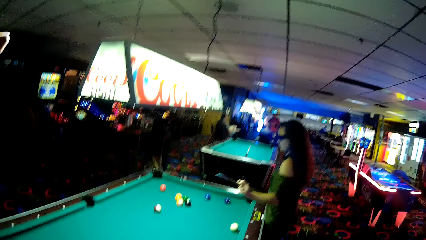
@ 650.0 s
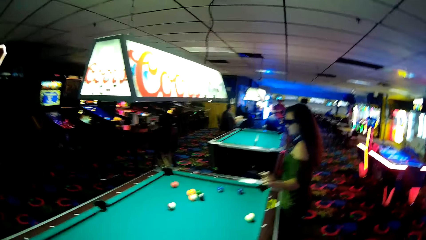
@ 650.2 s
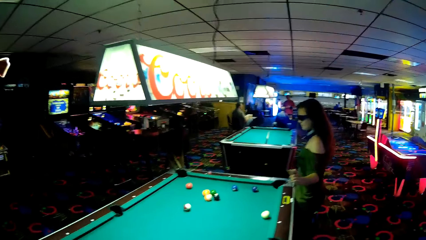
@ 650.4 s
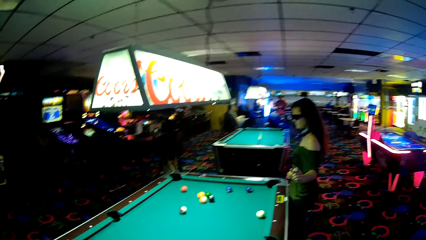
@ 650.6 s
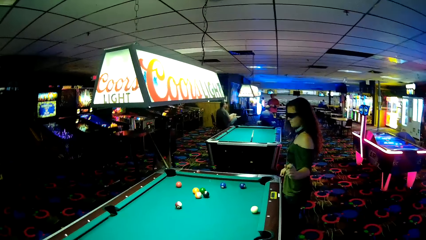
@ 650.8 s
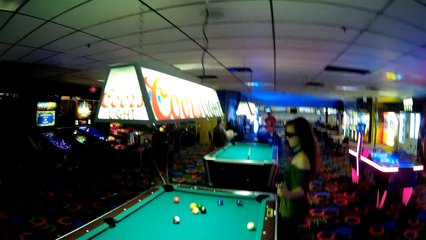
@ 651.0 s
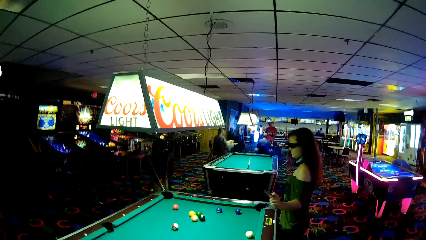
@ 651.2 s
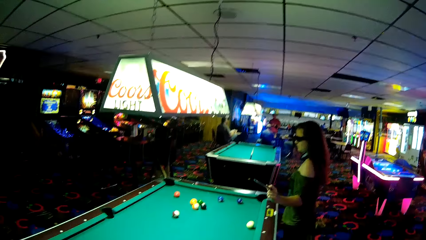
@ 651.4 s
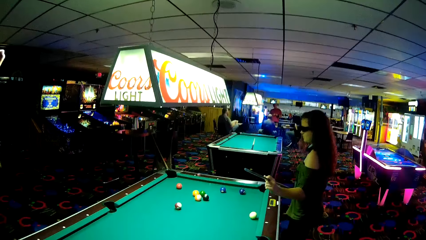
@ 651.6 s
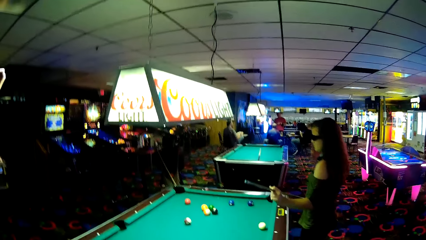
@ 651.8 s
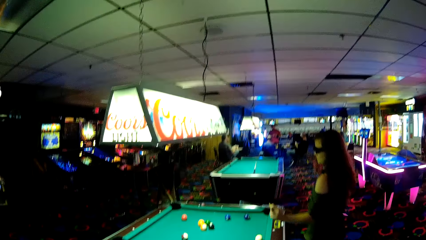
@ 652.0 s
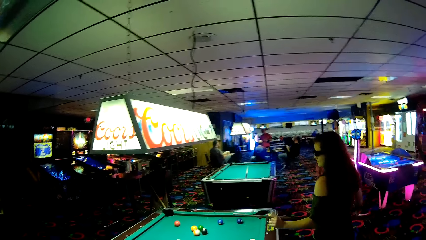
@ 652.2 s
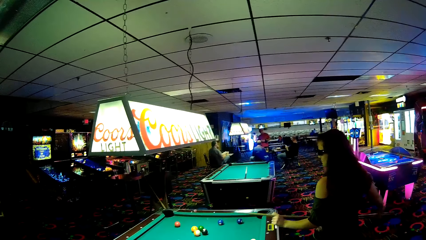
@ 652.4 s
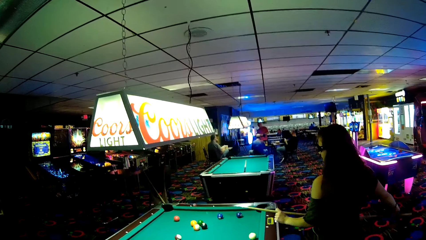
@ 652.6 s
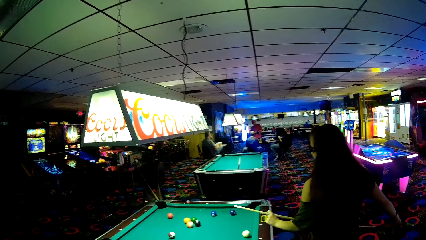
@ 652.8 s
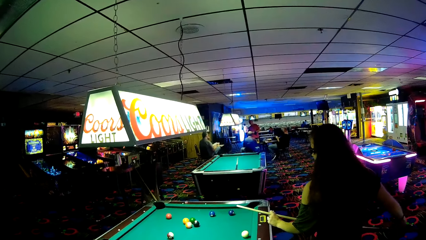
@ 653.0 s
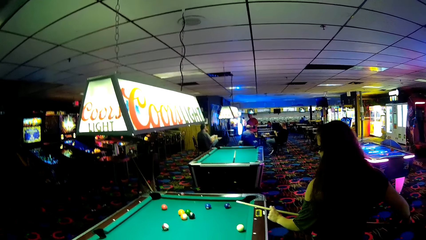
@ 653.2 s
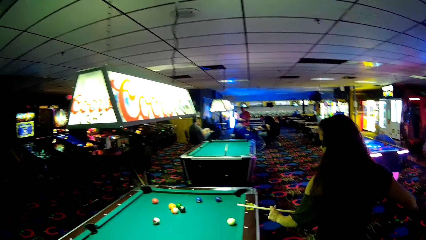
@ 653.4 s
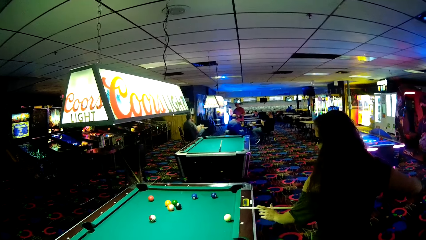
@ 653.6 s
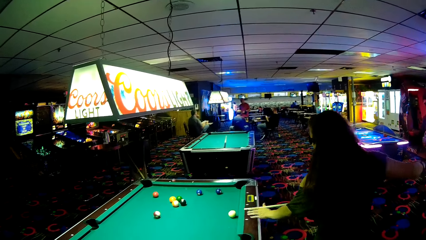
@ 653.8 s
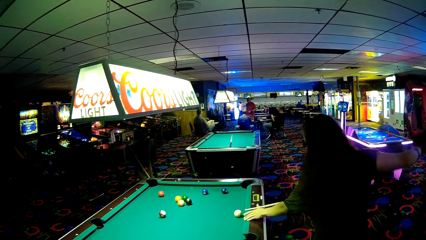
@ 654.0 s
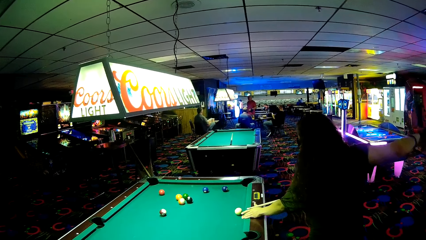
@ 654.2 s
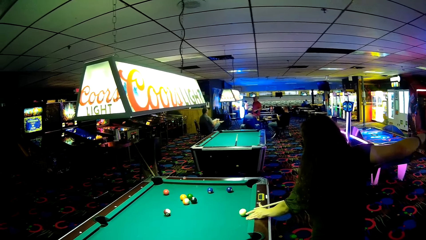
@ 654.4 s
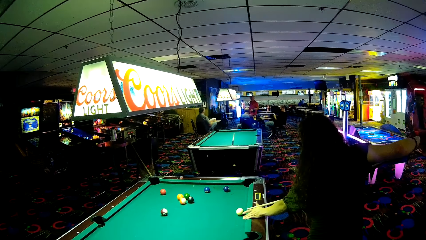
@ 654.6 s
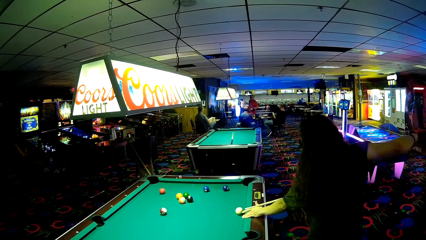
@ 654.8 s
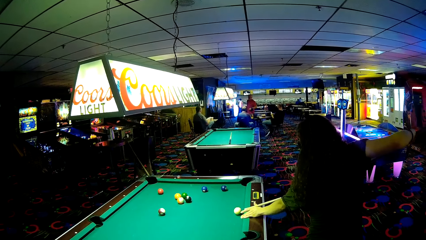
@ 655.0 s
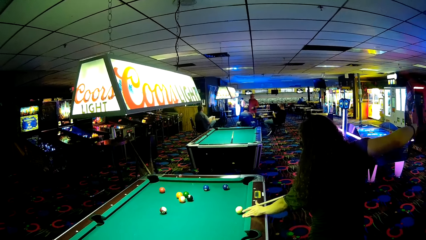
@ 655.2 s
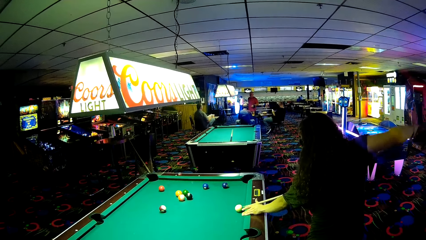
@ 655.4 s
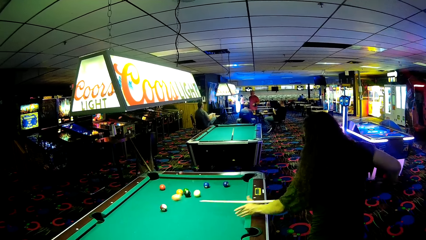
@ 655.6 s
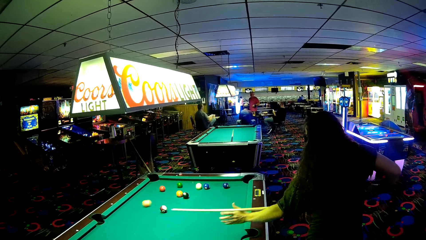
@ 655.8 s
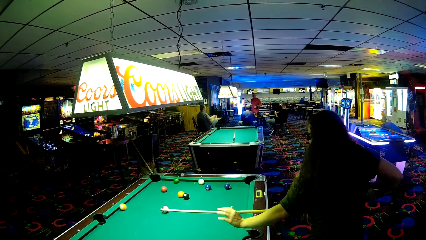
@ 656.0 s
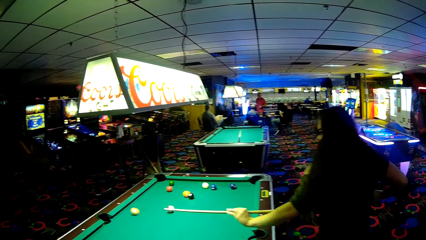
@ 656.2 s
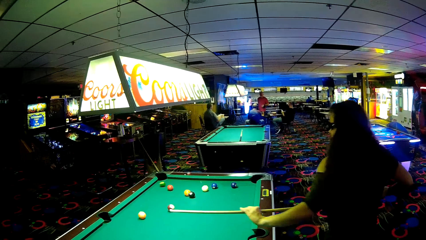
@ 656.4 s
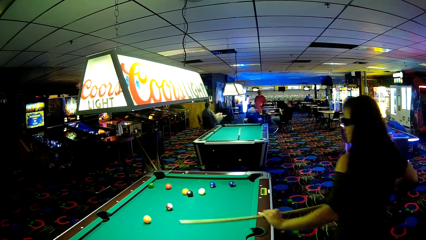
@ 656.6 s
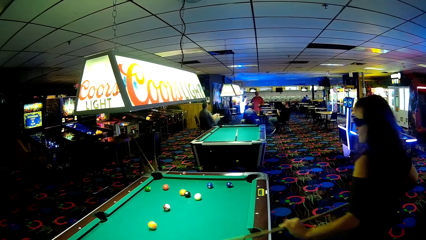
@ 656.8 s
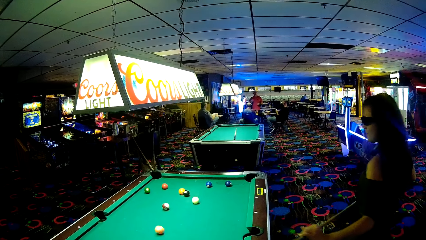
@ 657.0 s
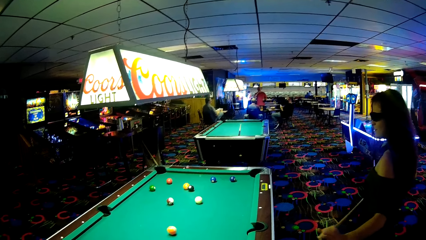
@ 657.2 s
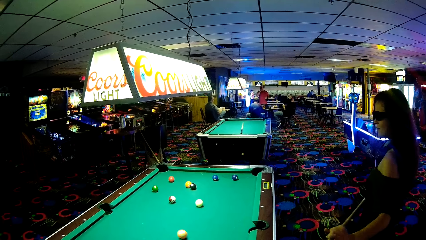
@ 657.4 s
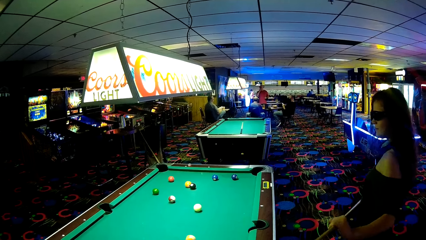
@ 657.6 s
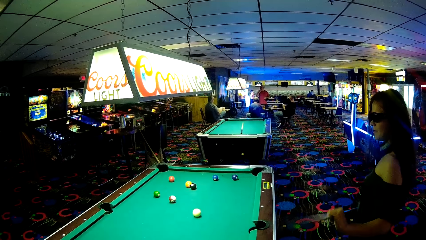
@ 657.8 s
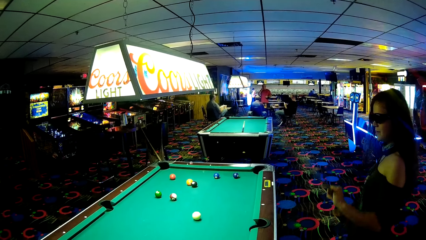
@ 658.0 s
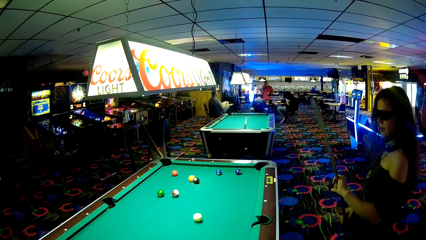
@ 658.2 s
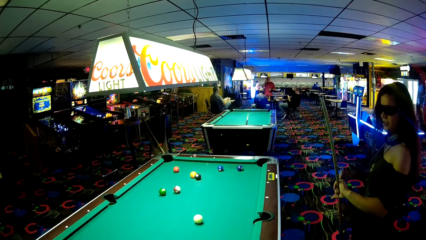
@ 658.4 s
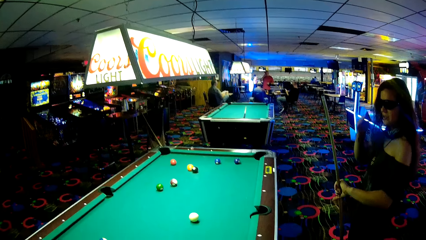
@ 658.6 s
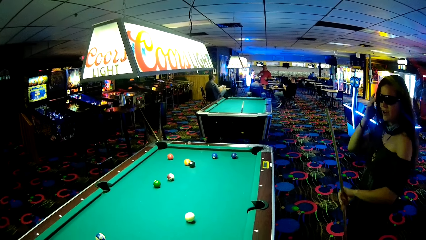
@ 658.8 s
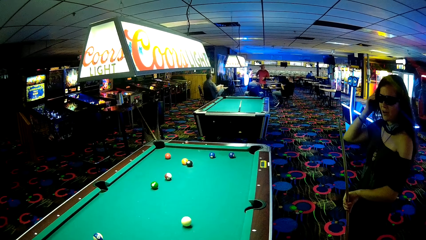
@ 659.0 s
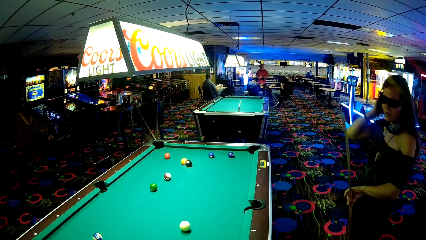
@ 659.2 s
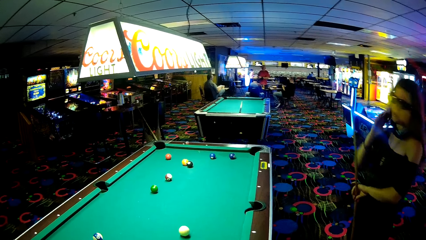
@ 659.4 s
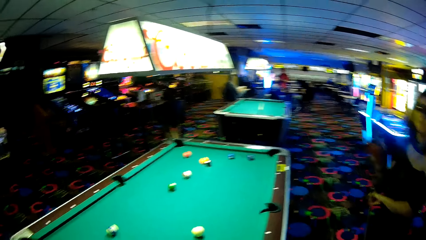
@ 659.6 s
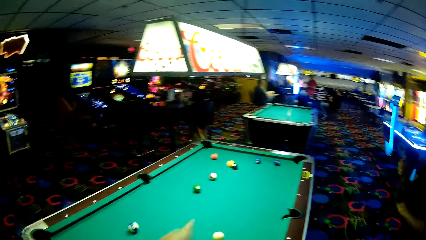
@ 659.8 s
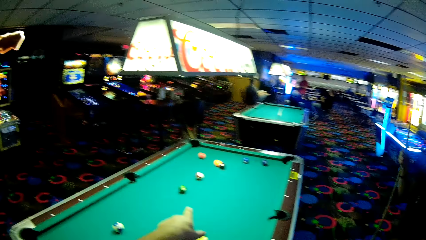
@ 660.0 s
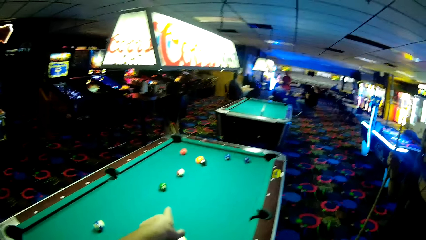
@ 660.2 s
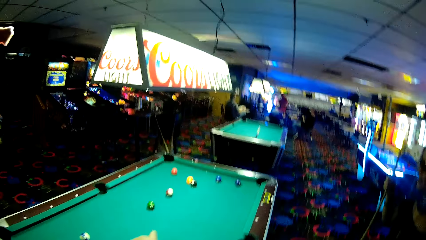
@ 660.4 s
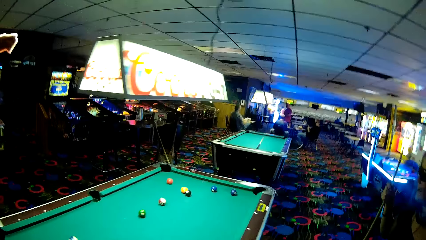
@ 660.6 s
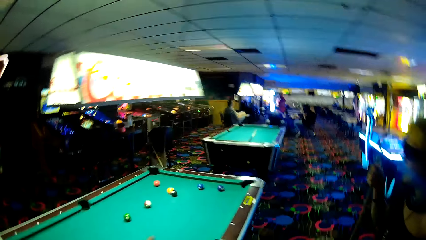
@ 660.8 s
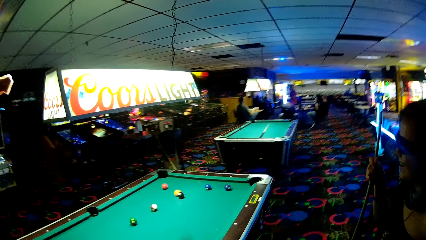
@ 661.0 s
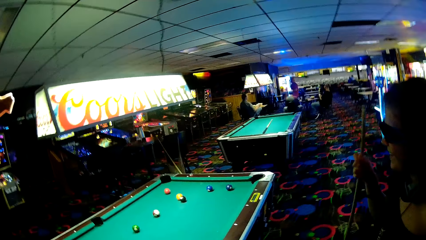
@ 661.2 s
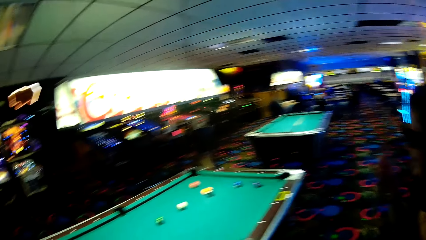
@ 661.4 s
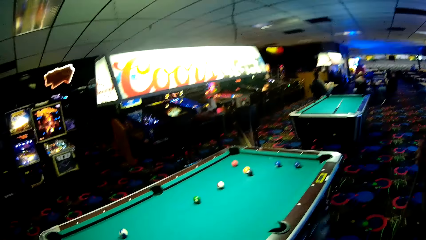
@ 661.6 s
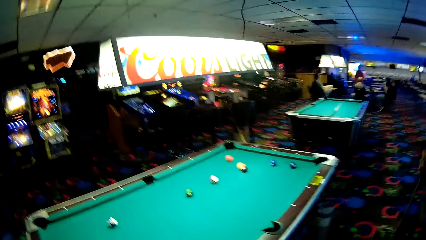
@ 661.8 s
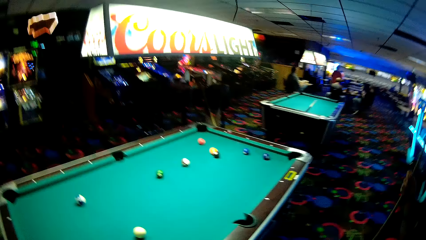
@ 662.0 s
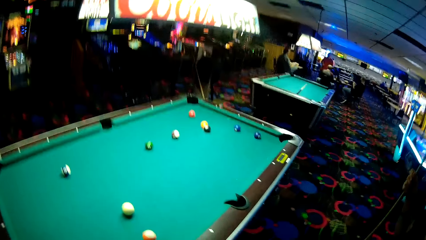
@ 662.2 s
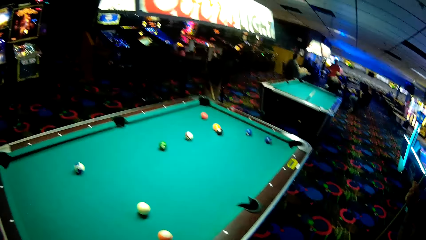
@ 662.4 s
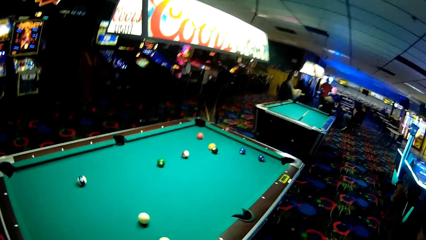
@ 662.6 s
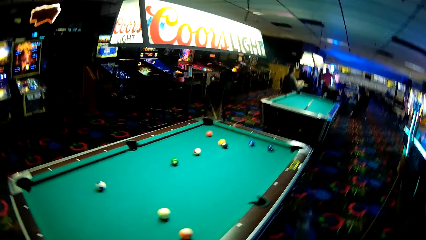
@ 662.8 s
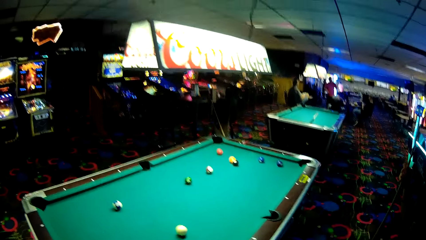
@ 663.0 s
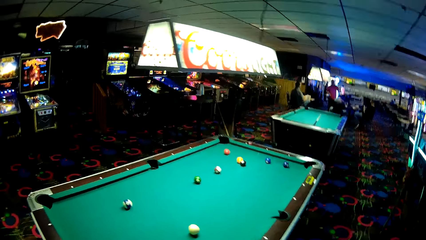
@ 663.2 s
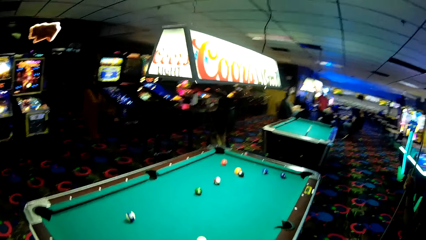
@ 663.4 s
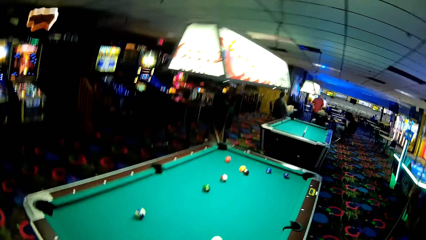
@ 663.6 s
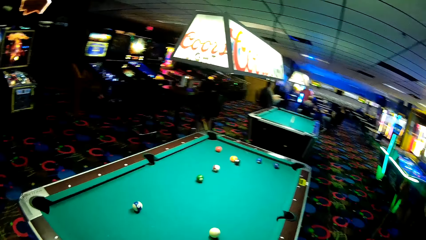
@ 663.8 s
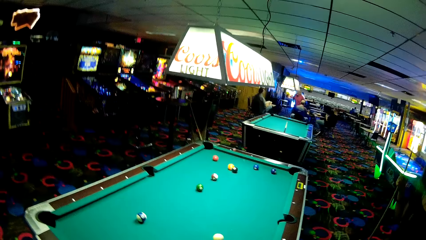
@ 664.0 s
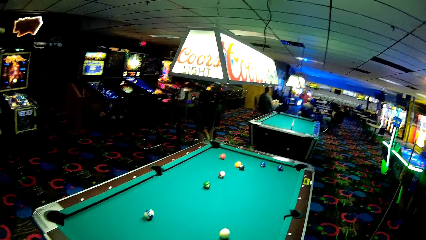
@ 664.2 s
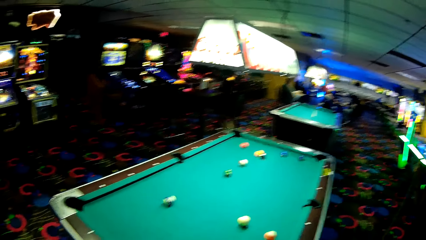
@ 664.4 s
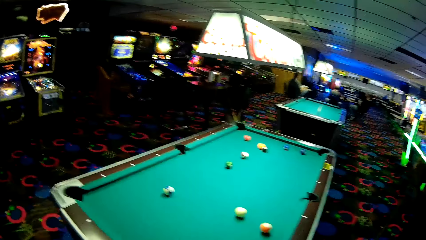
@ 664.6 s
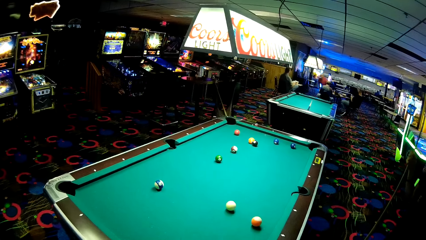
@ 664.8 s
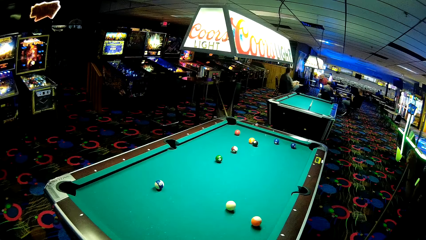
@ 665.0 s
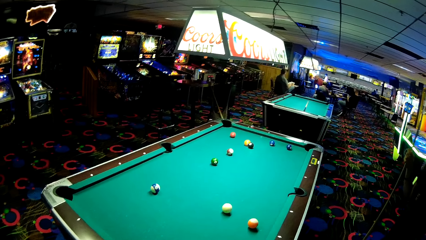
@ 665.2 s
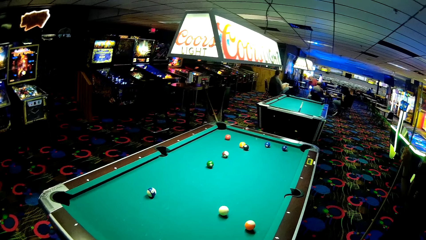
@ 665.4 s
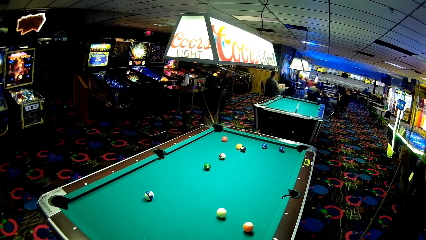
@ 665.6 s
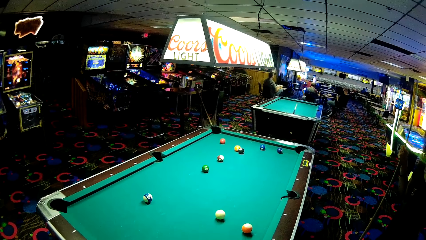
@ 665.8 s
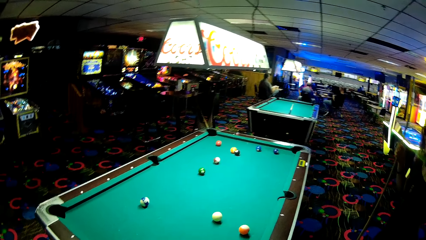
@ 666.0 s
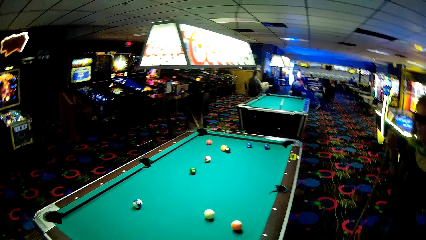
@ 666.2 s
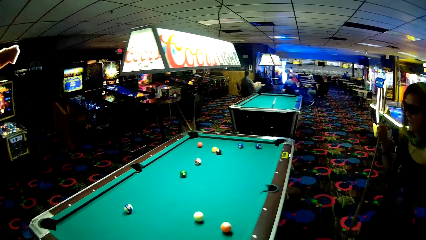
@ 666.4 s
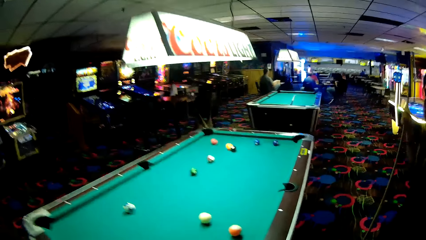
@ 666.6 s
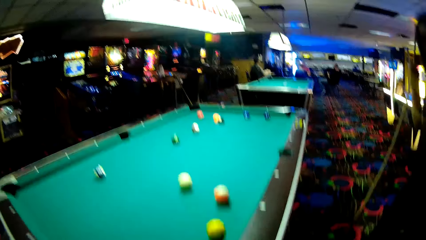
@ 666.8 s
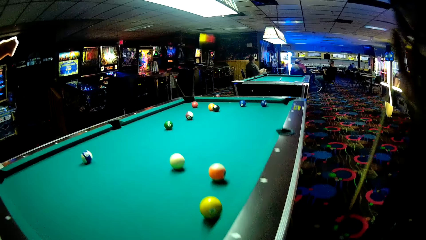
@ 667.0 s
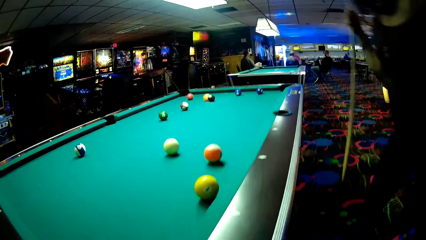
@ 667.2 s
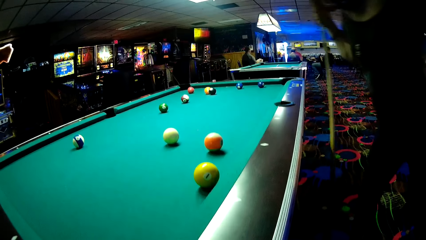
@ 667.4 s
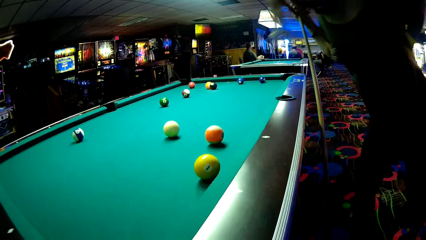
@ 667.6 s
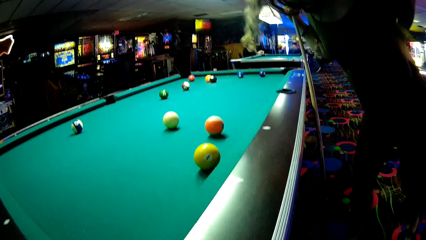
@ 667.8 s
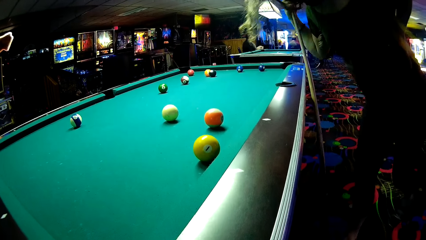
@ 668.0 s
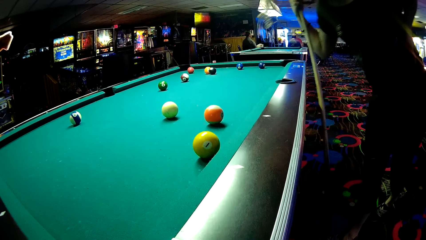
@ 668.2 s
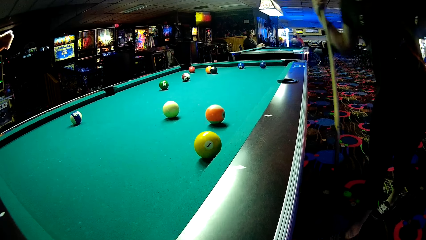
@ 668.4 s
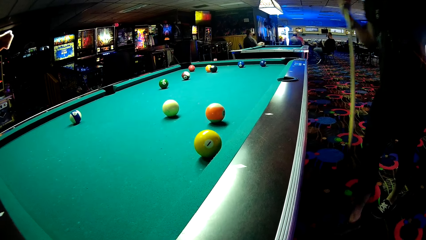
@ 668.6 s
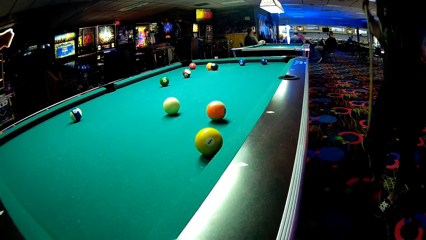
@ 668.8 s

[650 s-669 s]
A woman holds a billiards stick in position and strikes a billiards ball. The camera wearer dialogues with the woman. The woman holds the billiards stick. The camera wearer points at the ball.
